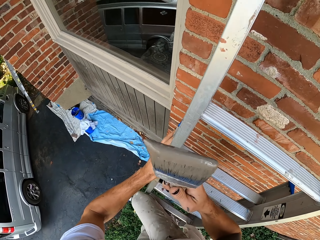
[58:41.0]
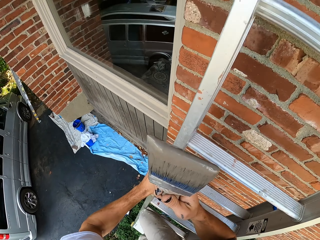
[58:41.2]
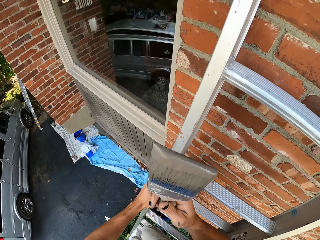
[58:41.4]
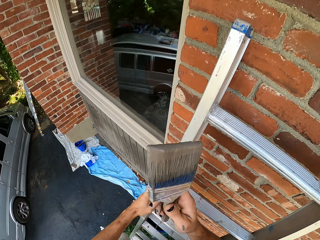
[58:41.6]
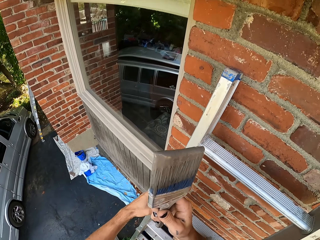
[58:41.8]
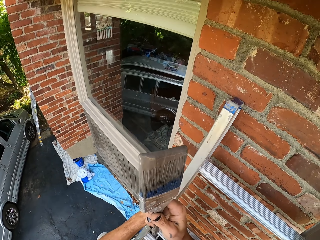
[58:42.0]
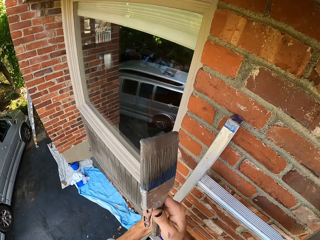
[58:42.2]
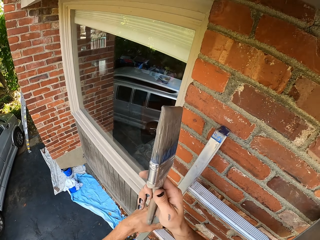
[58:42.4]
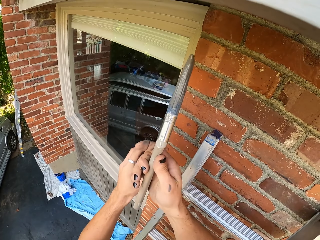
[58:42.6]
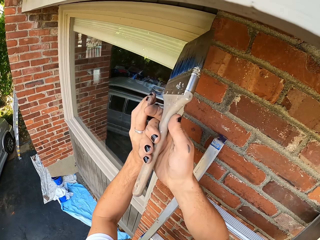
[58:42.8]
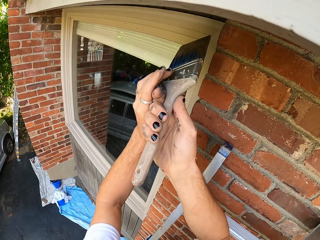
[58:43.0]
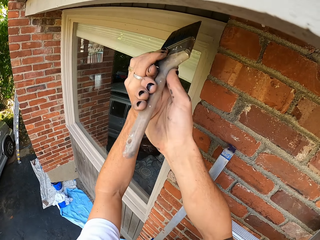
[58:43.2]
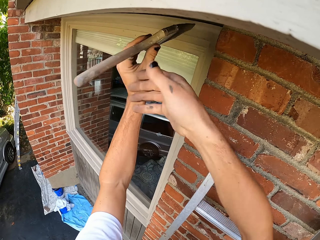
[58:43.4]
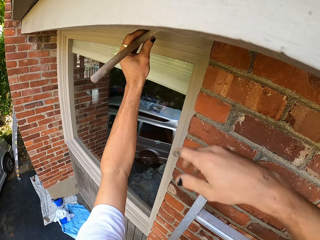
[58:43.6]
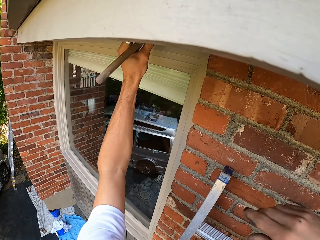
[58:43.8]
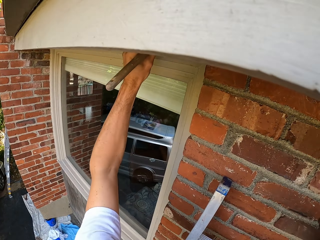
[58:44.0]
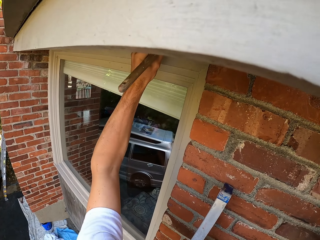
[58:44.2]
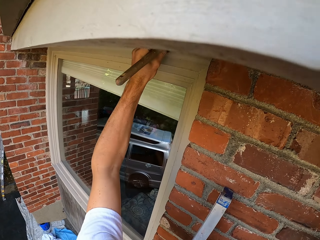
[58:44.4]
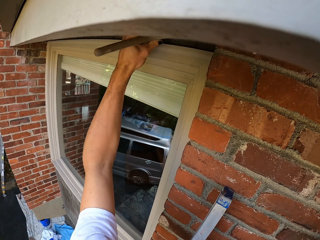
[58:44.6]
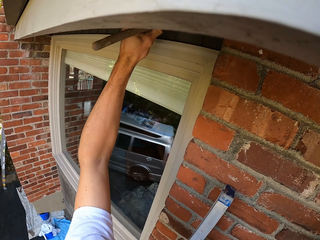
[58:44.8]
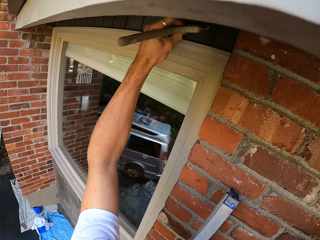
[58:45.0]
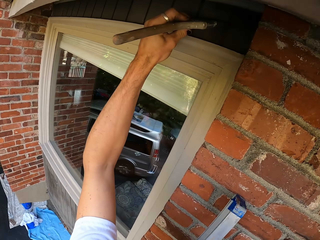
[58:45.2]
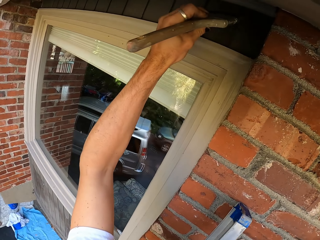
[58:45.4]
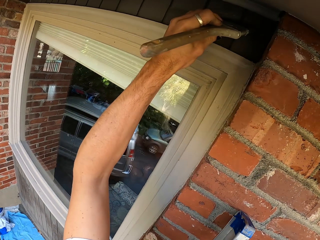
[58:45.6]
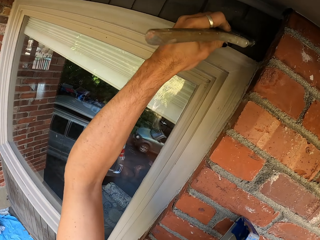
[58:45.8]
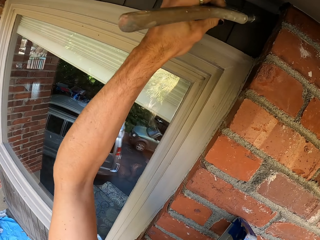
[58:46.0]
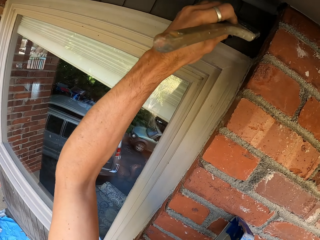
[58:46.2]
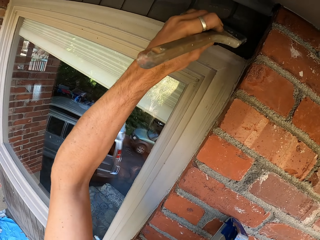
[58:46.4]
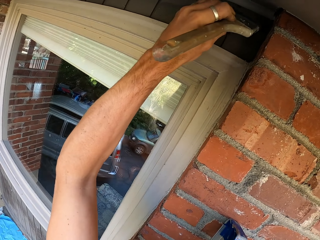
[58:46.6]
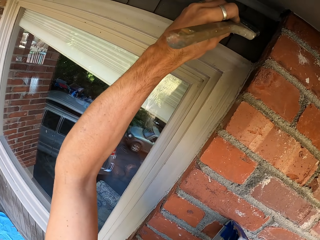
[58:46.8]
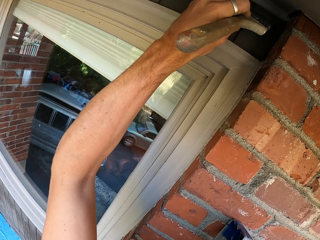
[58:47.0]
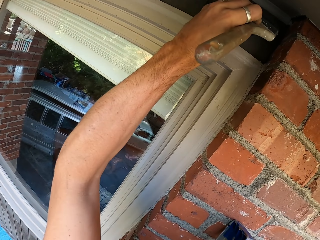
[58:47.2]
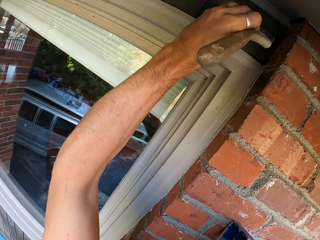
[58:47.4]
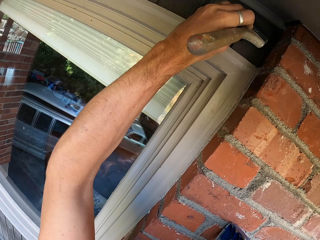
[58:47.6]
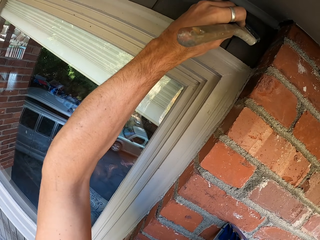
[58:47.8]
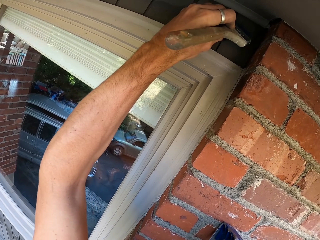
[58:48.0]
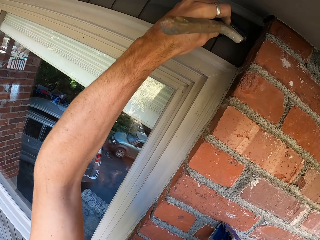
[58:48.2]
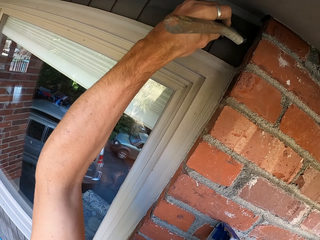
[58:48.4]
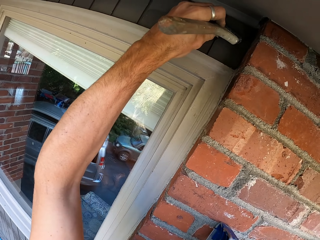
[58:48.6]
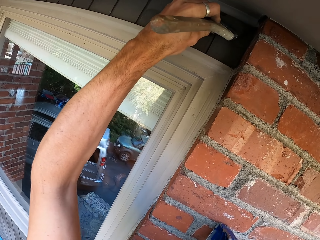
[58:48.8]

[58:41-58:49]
The camera wearer ascends the ladder. They exchange the painting brush in the left hand.

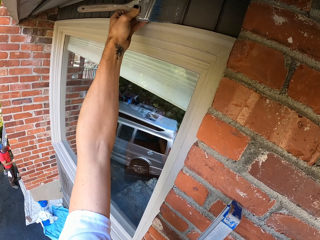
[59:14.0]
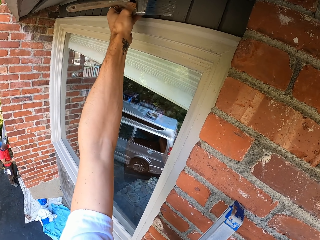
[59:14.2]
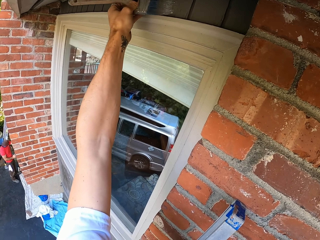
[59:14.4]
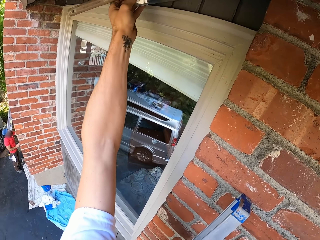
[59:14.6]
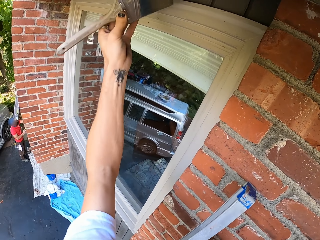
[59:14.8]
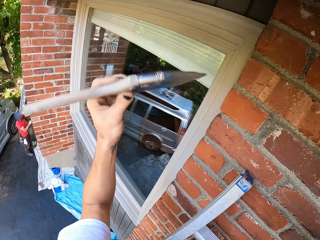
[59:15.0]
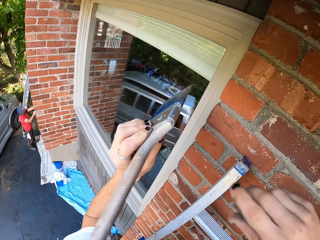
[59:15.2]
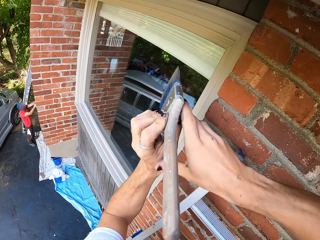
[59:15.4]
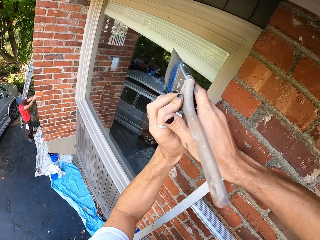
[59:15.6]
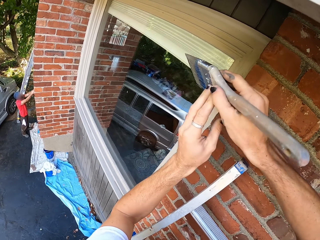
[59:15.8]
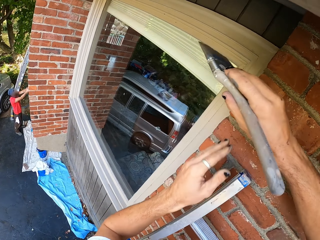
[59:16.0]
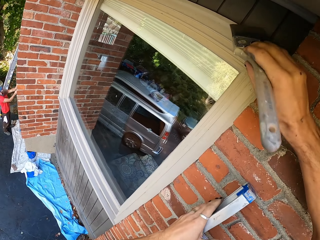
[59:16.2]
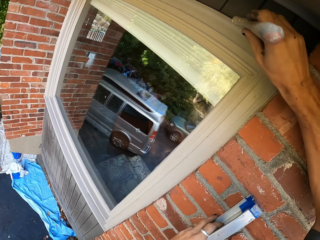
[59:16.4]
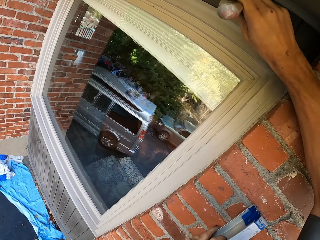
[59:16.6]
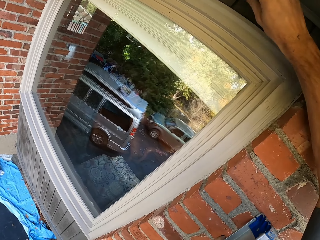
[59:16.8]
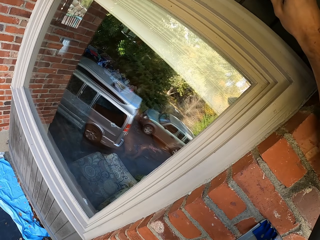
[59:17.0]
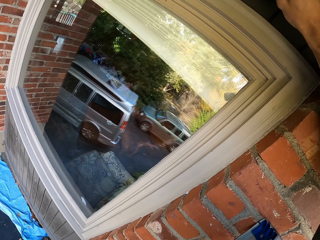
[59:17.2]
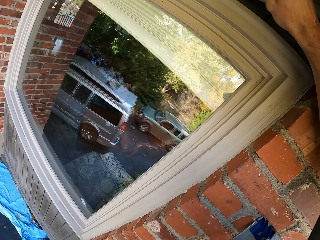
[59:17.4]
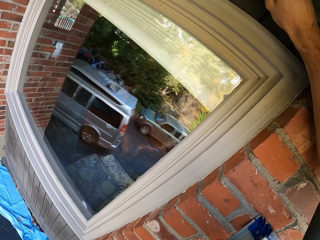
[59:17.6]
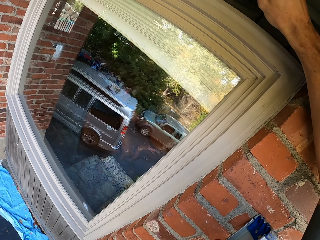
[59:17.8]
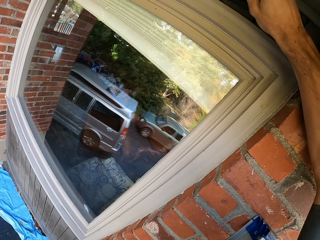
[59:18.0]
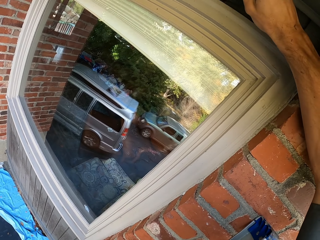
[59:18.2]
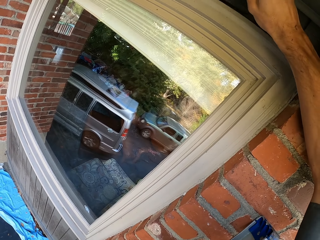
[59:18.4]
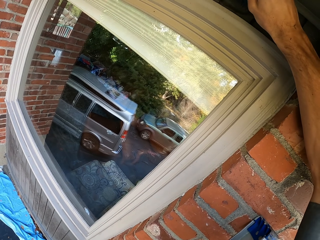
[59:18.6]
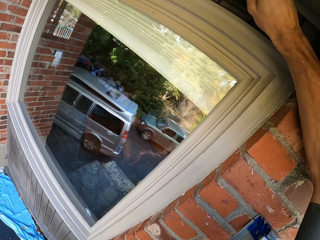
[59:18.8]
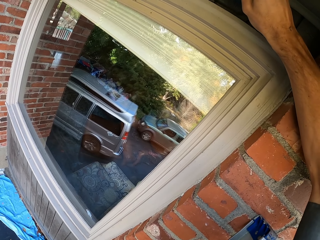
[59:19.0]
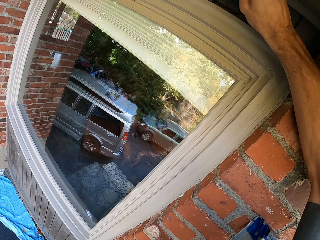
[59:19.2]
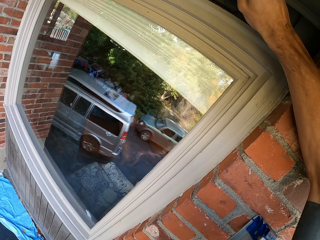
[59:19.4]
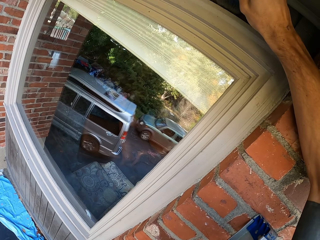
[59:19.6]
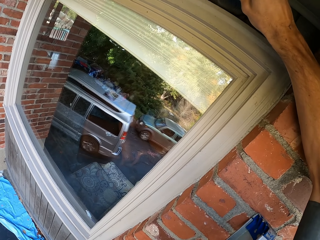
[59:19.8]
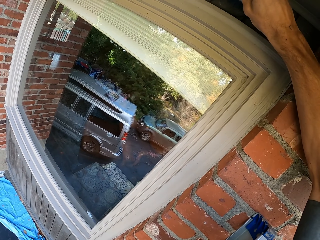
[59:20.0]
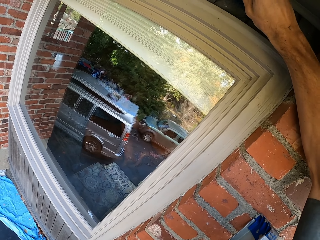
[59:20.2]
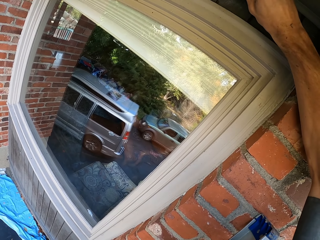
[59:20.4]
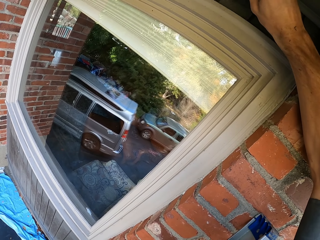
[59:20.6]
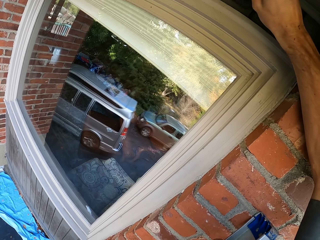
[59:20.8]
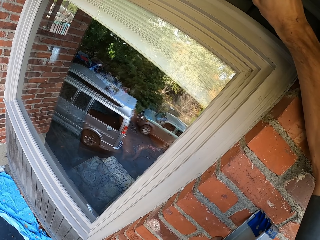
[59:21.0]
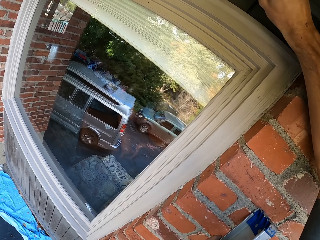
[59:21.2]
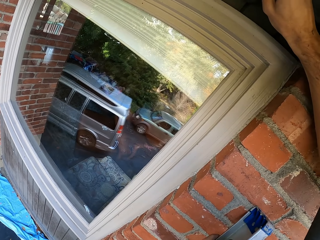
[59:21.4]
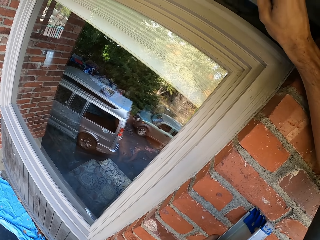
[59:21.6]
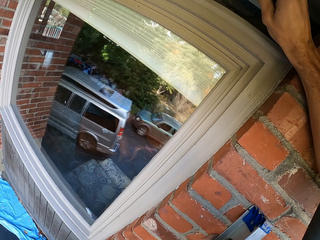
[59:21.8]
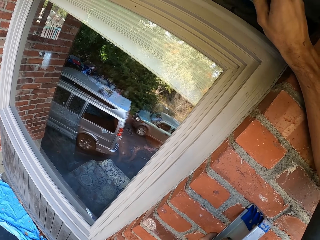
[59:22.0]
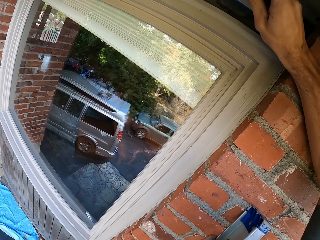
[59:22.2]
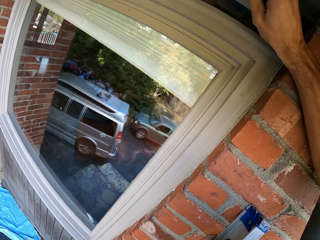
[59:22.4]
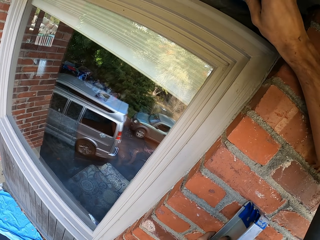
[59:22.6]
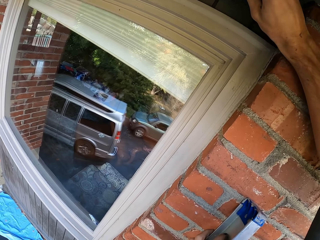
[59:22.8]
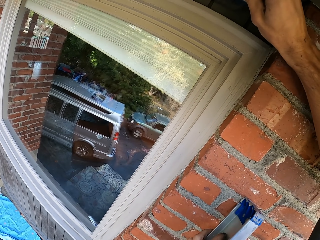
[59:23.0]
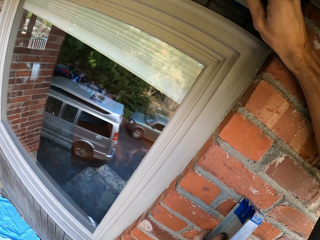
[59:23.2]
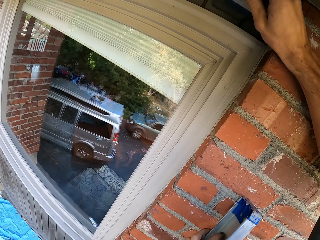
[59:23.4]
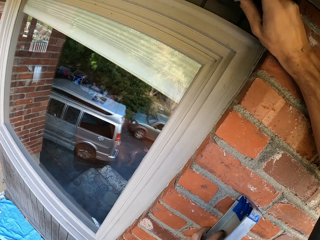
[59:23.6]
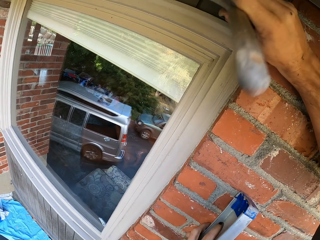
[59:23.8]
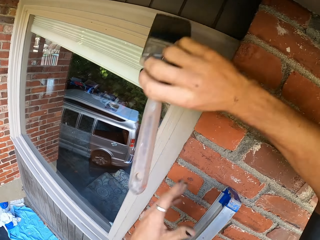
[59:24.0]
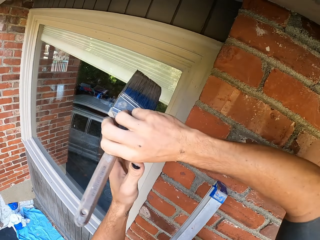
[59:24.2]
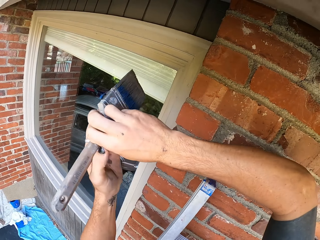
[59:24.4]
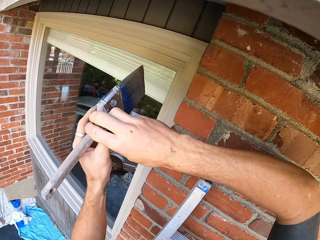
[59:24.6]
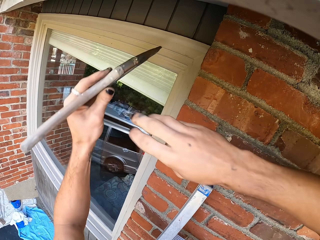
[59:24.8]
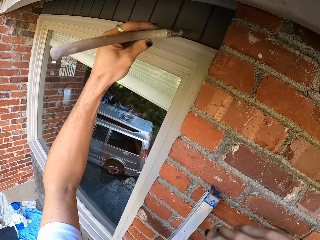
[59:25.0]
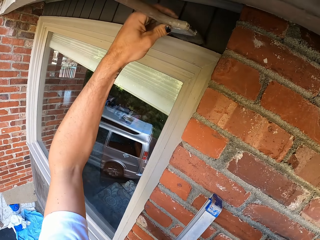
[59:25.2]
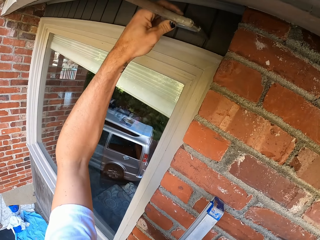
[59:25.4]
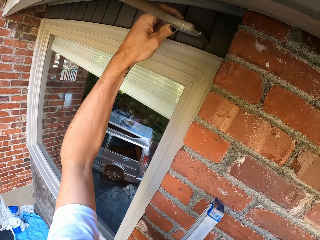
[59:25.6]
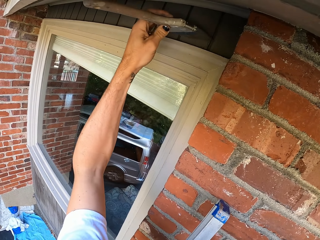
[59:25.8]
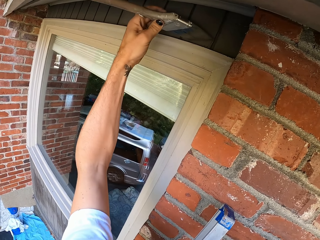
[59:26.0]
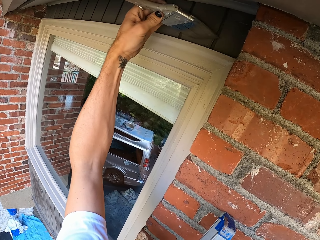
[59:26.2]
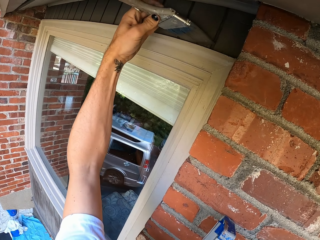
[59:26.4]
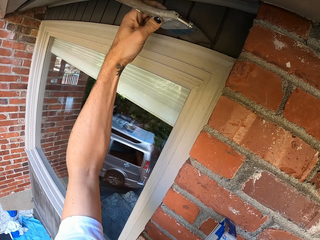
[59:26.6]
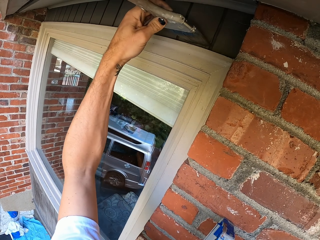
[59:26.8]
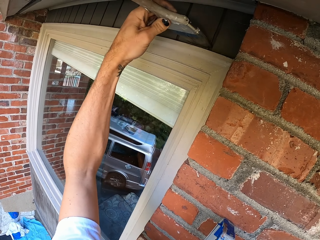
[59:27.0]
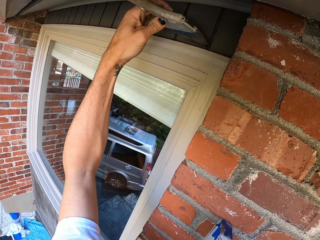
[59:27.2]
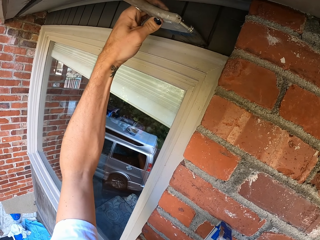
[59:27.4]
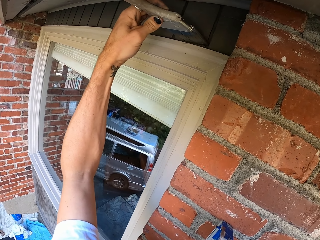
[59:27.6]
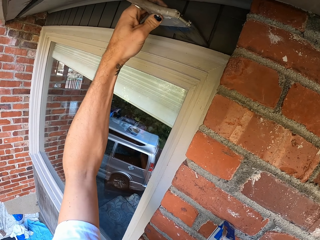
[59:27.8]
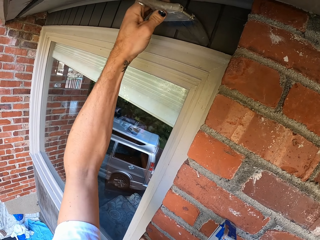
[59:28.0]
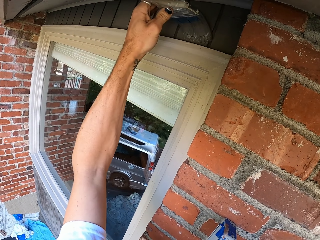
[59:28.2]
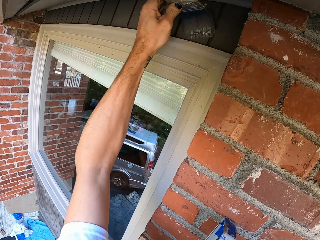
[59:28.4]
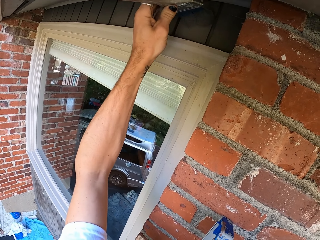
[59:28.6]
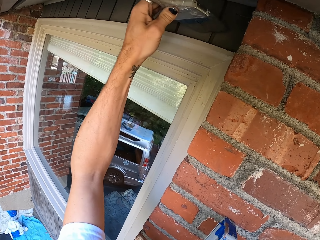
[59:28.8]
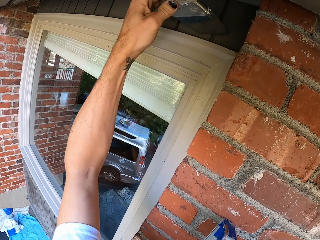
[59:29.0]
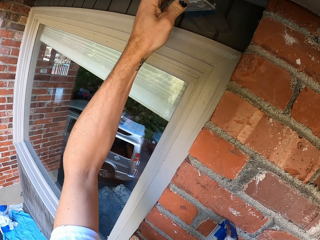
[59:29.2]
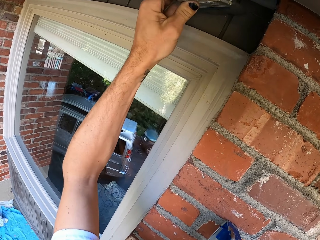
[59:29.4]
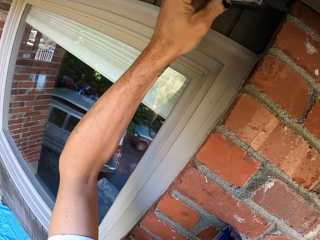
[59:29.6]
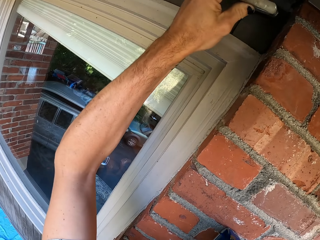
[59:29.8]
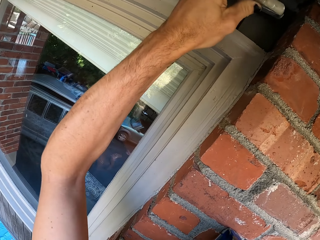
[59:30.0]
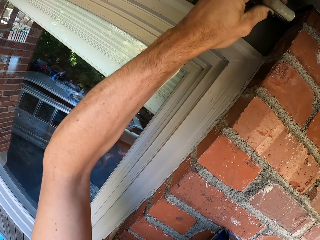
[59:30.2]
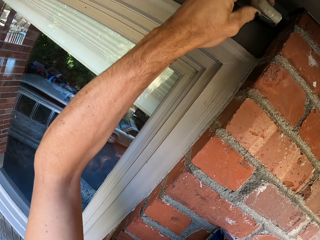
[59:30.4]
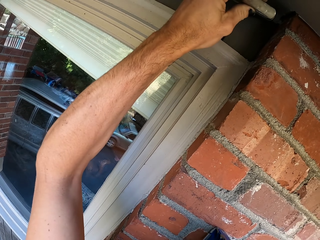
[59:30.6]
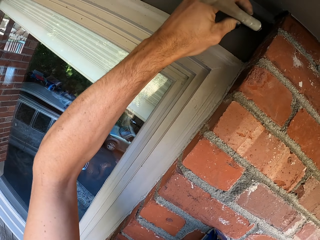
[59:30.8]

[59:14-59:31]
The camera wearer exchanges the paint brush to the right hand. They paint the wall. They exchange the paint brush to the left hand. They paint the wall.
